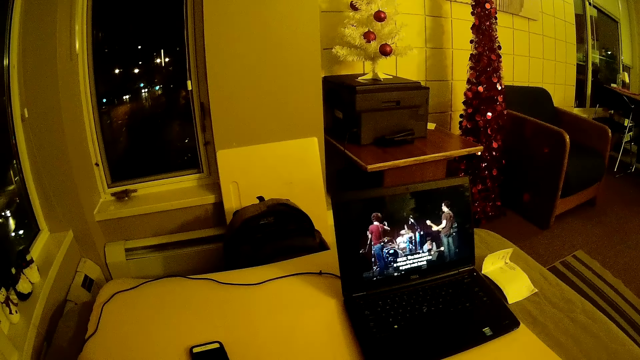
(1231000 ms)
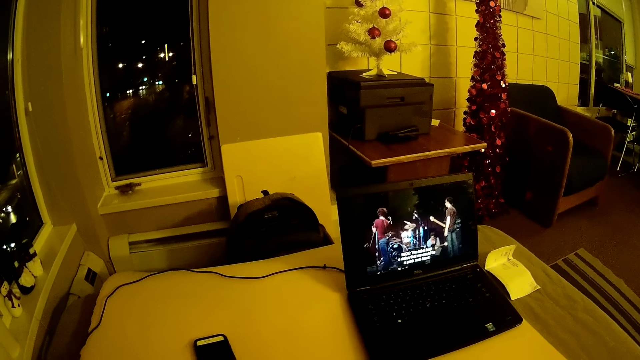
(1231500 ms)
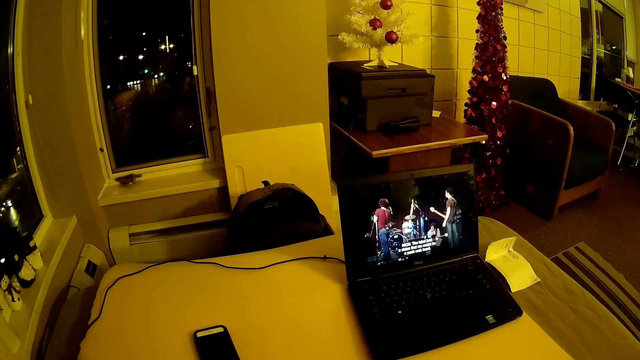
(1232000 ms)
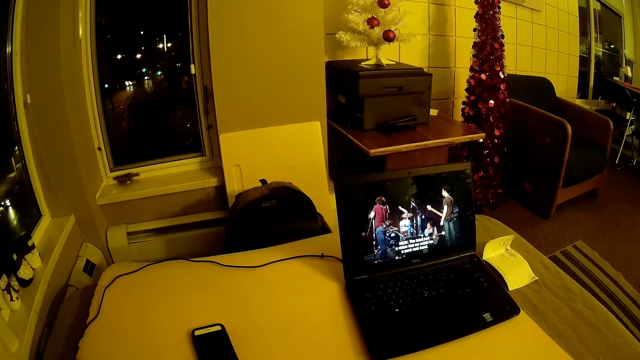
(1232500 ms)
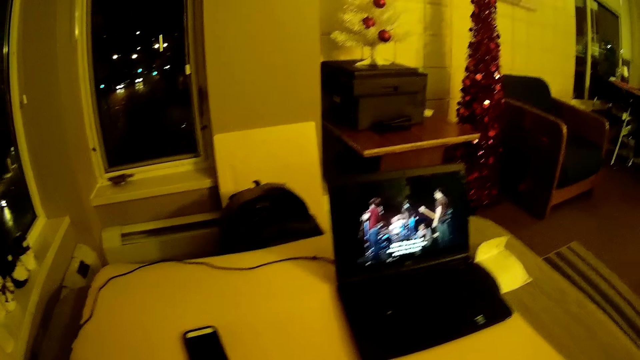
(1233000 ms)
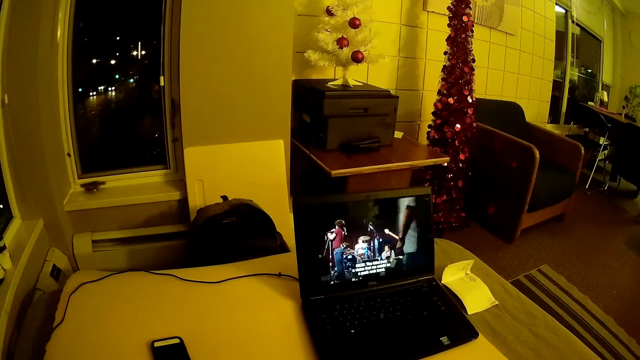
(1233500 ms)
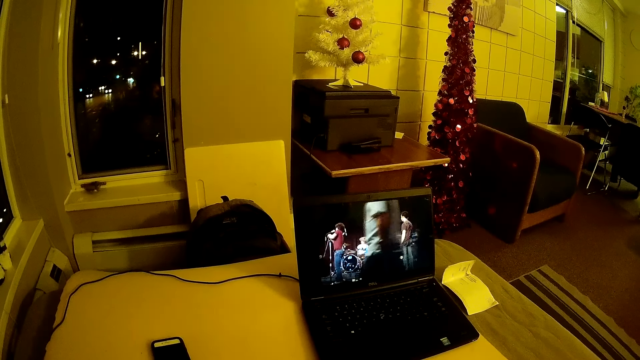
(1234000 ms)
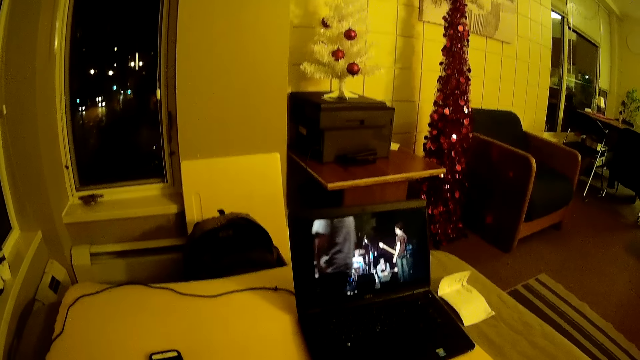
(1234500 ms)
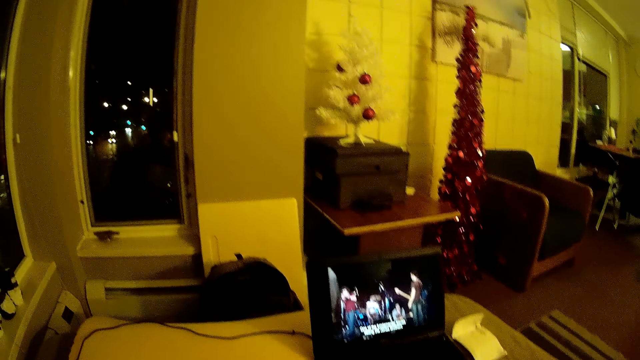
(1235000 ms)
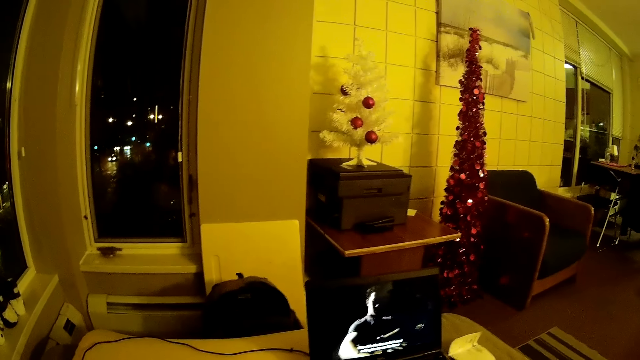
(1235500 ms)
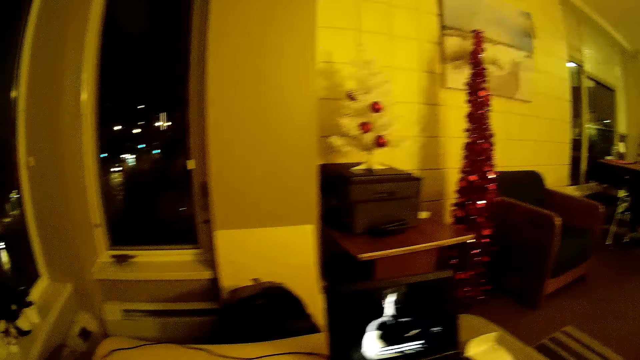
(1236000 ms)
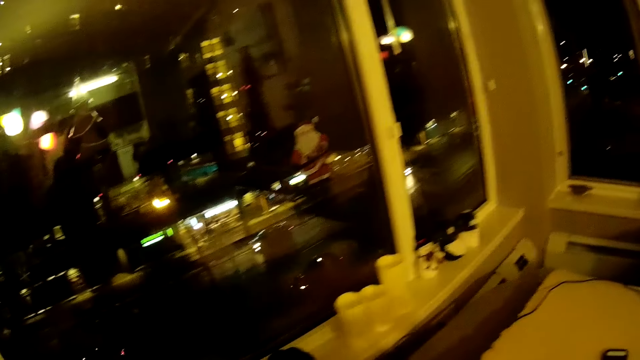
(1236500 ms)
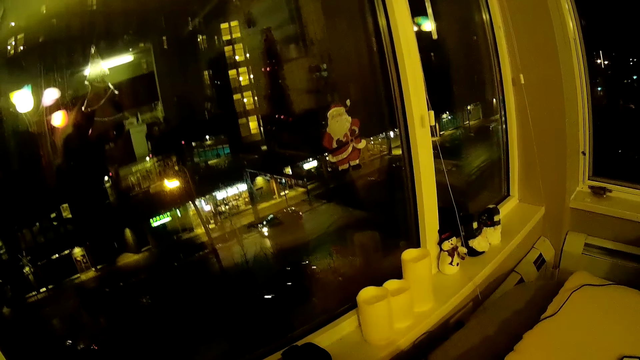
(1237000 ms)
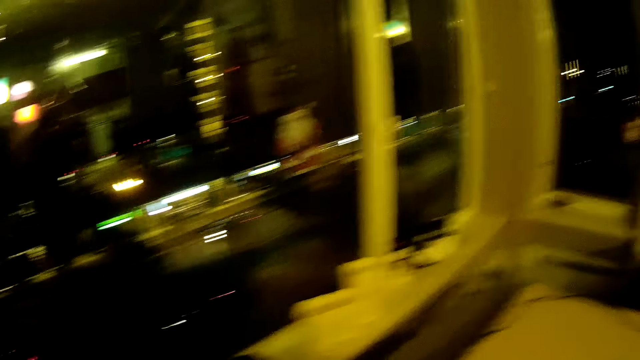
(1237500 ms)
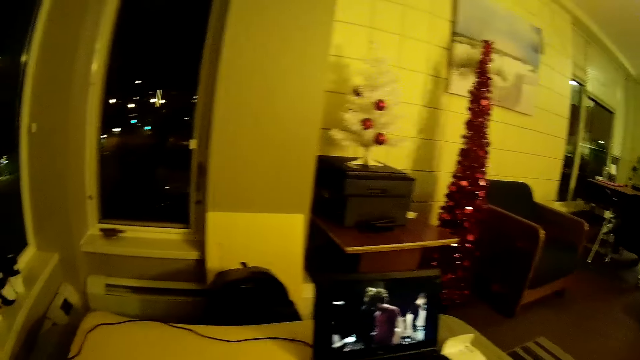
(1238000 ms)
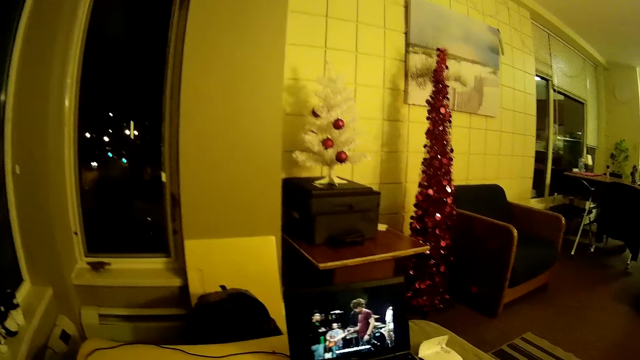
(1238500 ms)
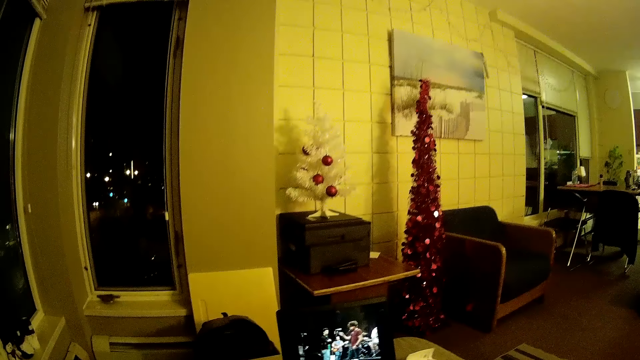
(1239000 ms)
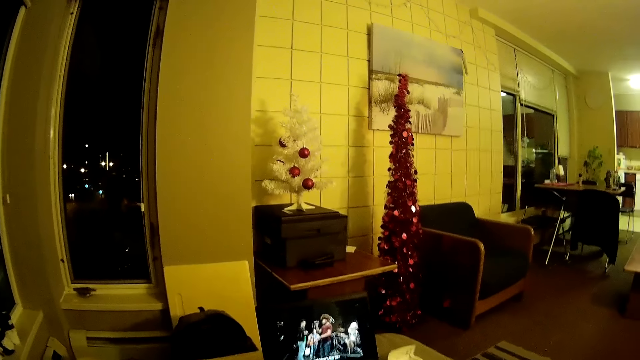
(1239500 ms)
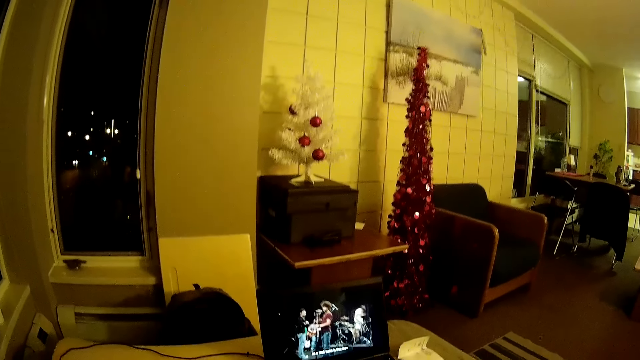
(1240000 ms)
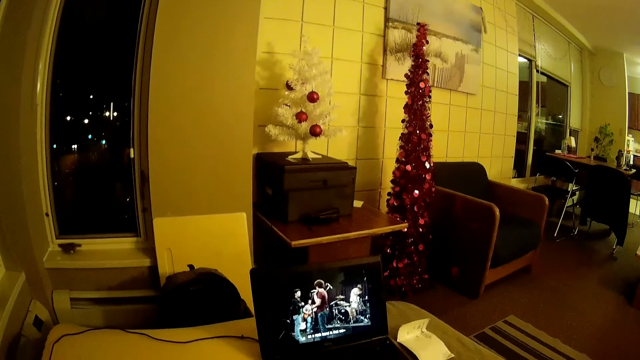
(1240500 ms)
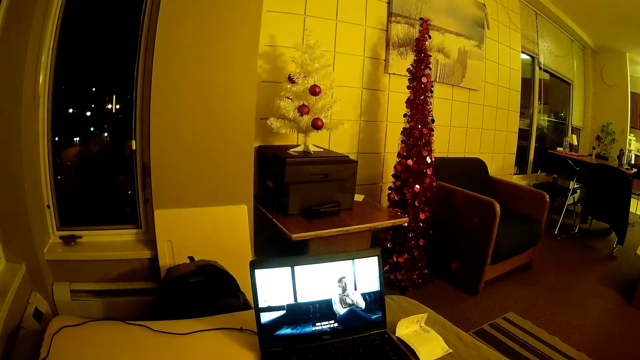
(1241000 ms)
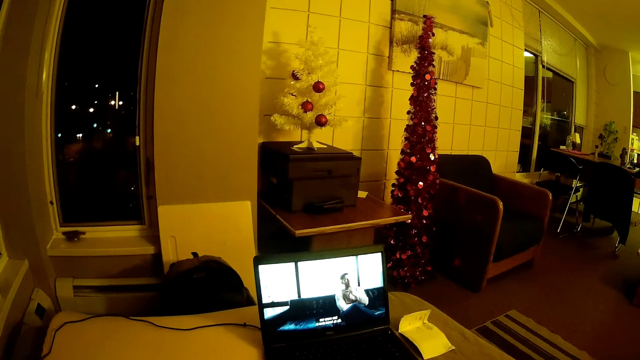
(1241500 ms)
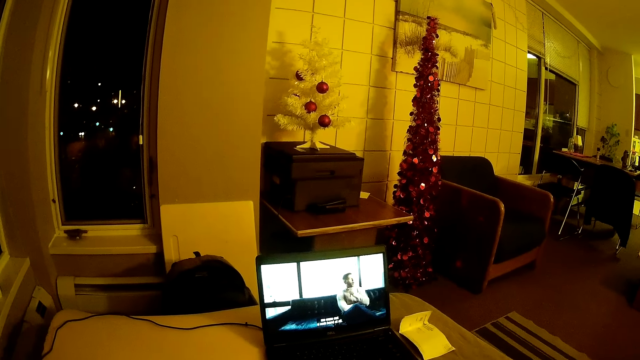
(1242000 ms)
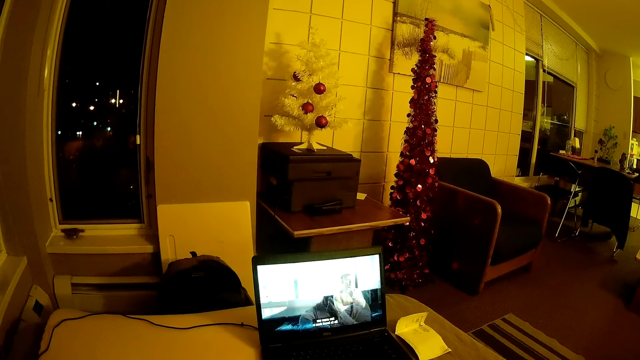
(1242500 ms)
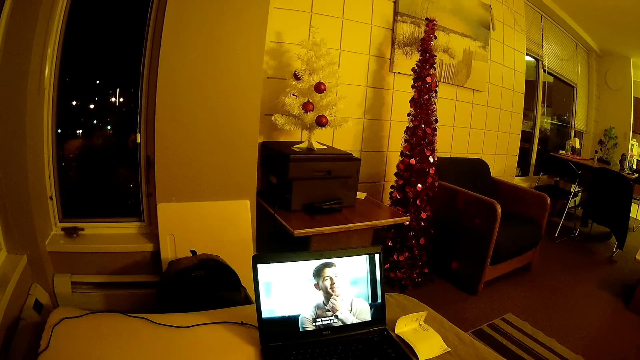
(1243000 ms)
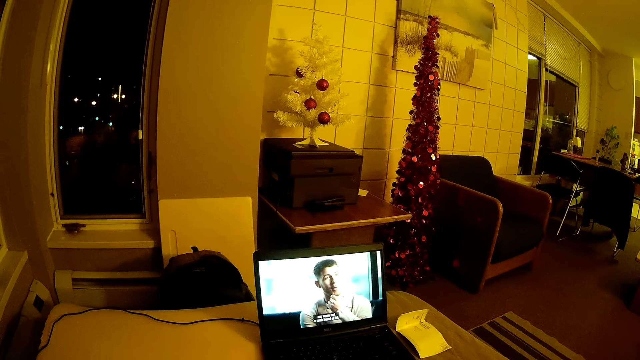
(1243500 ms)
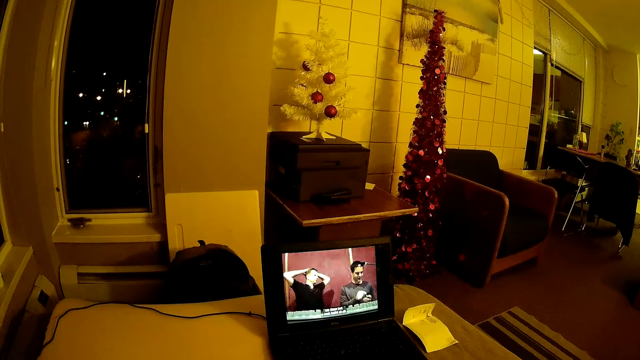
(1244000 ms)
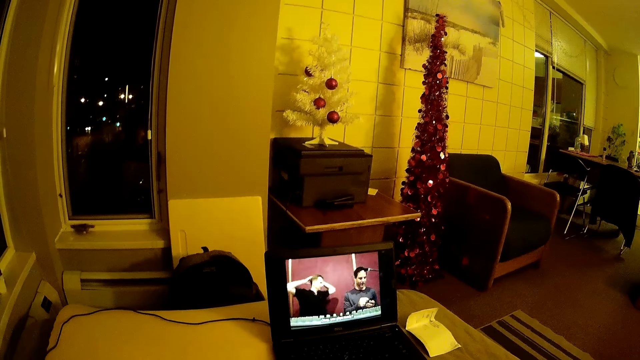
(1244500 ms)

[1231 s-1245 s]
The camera wearer looks around the window. They watch a movie on the laptop with someone.
